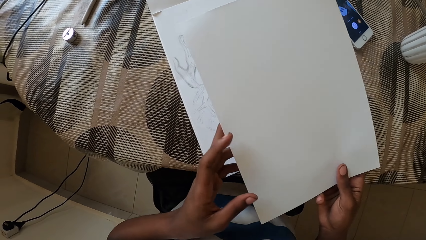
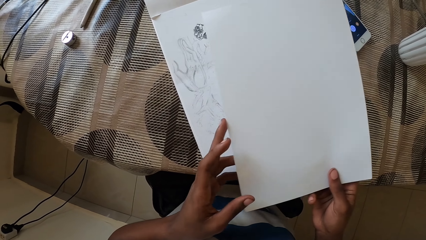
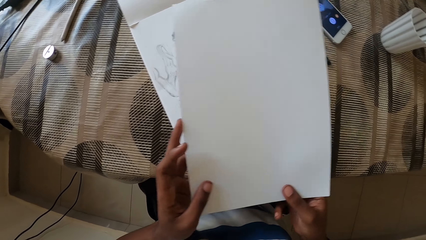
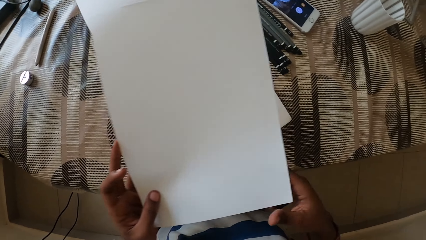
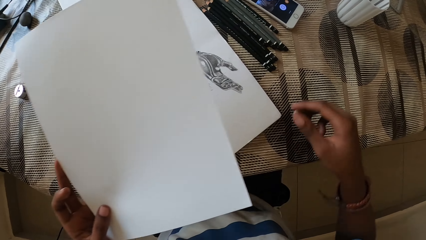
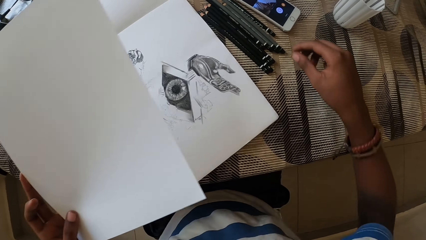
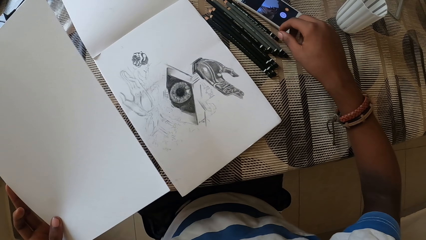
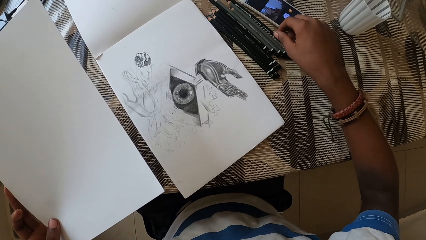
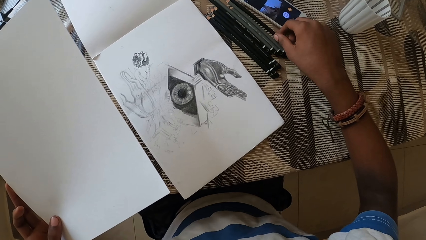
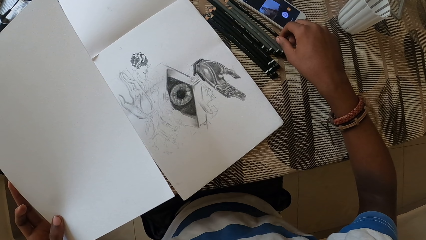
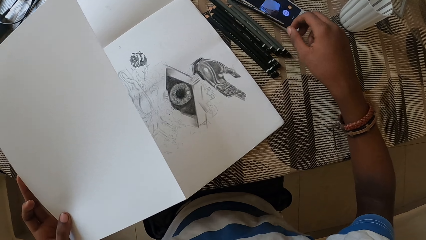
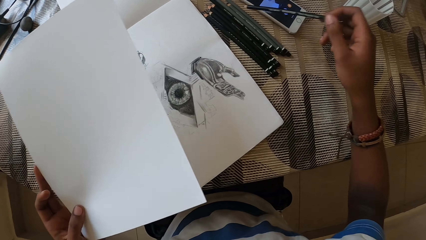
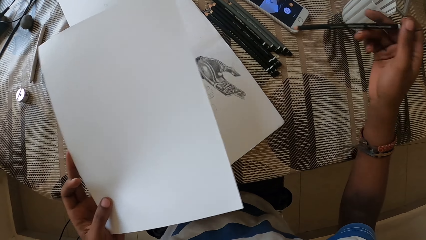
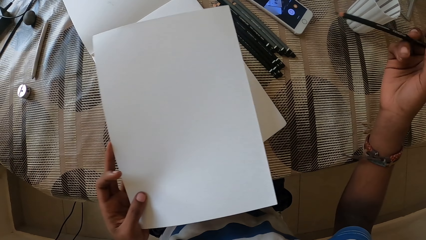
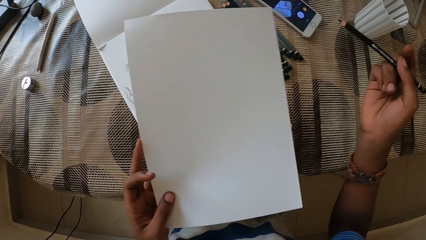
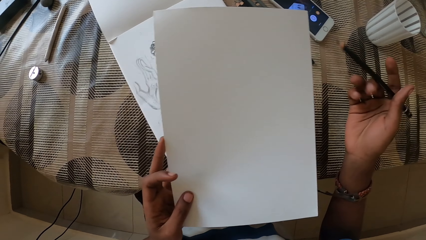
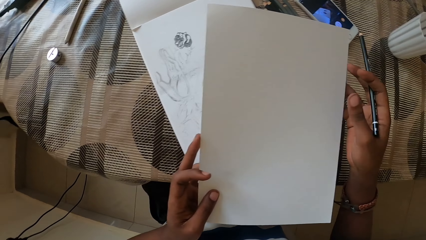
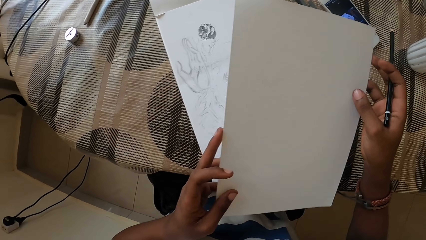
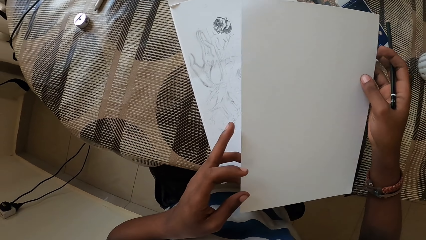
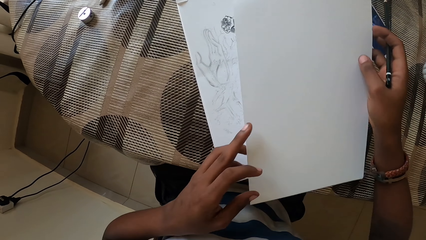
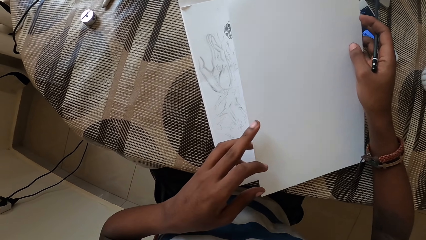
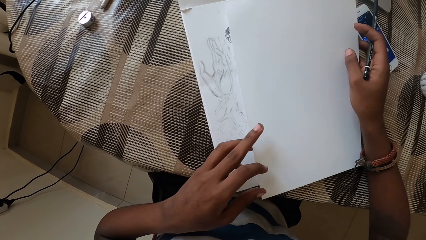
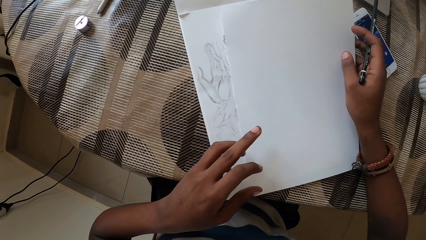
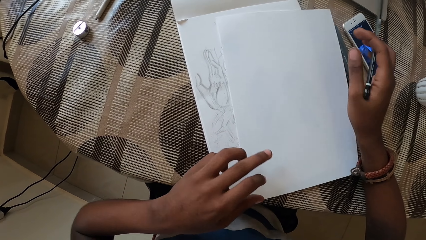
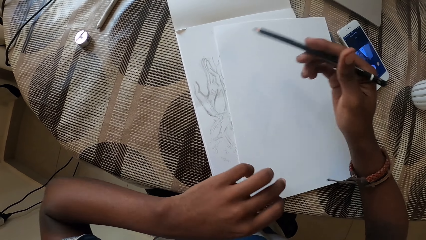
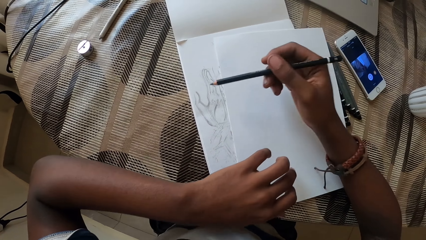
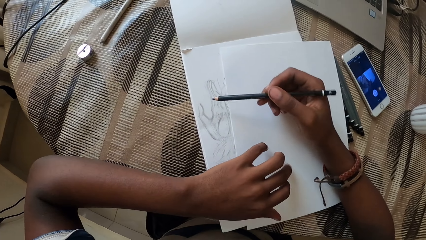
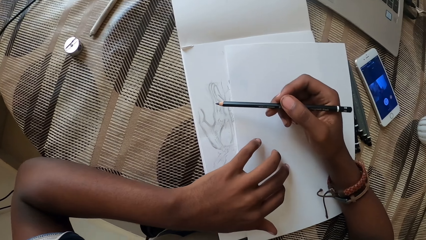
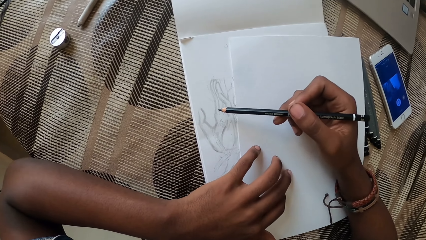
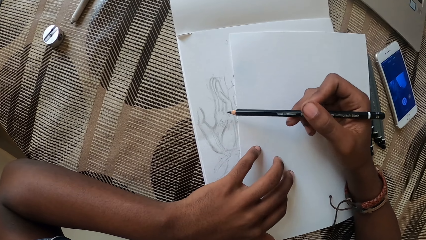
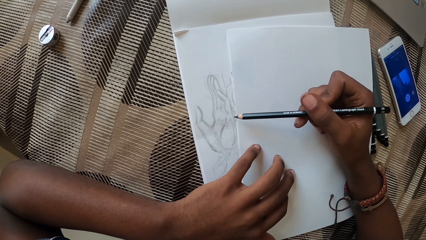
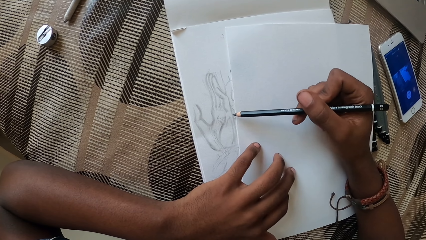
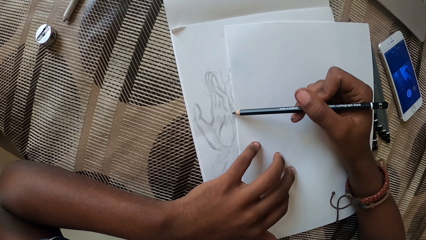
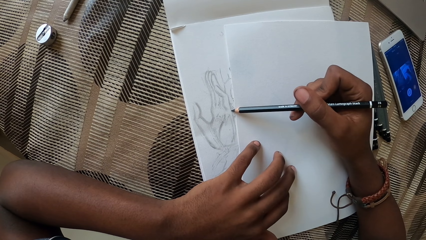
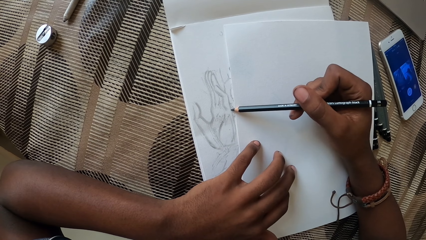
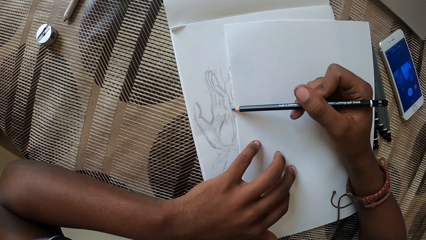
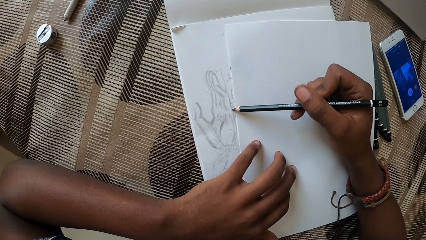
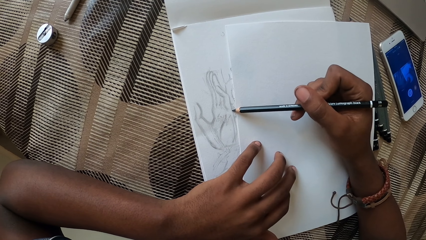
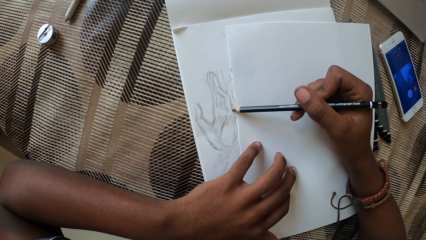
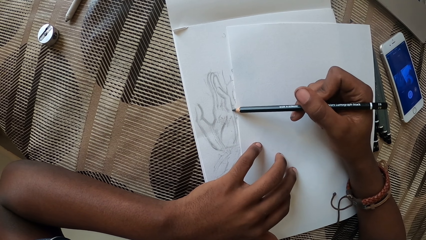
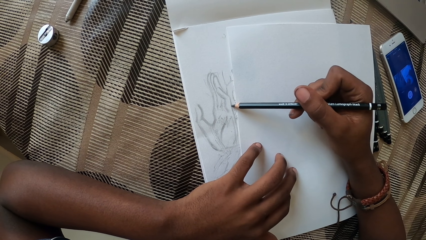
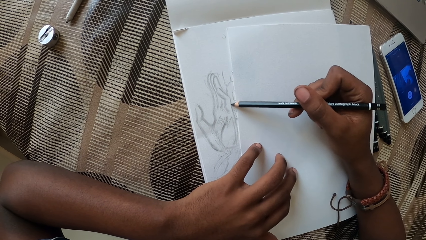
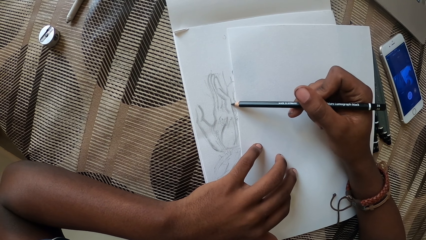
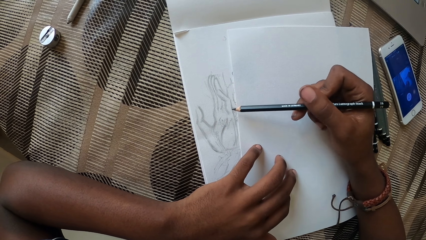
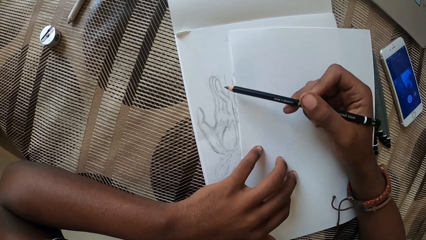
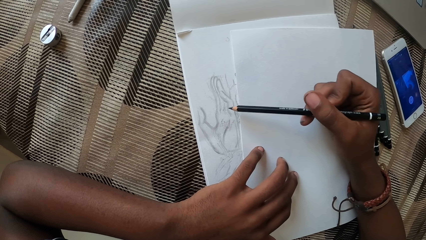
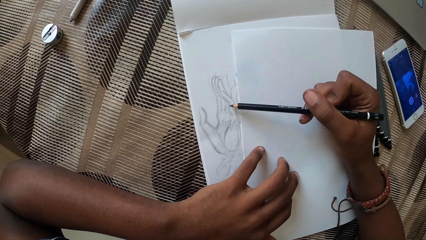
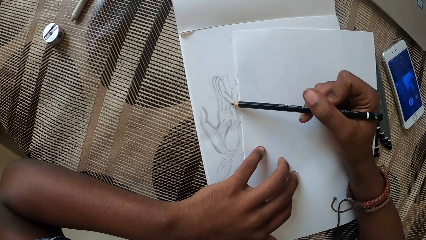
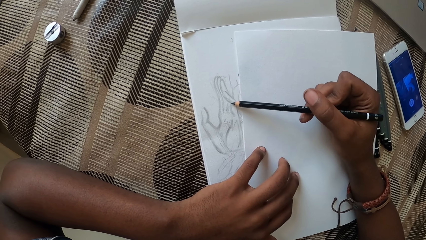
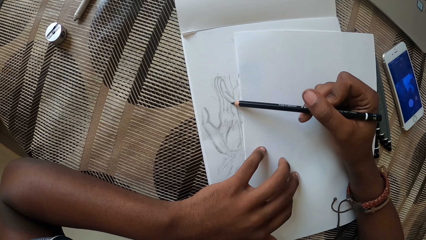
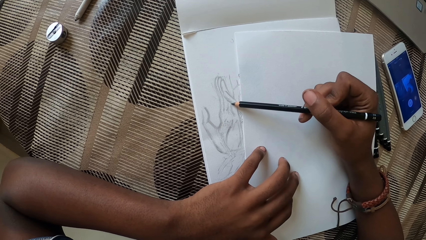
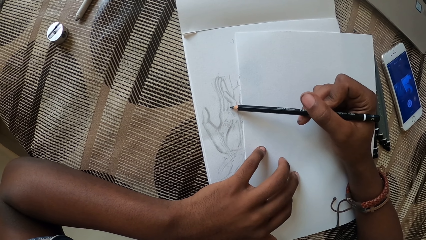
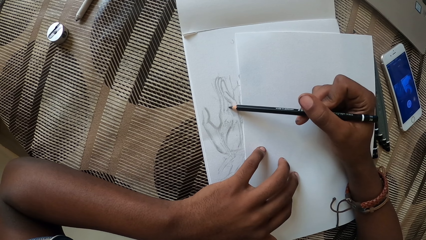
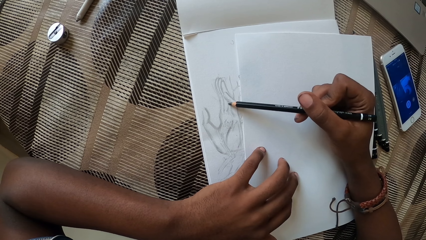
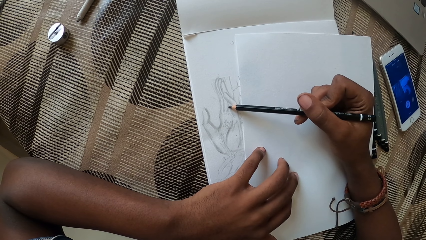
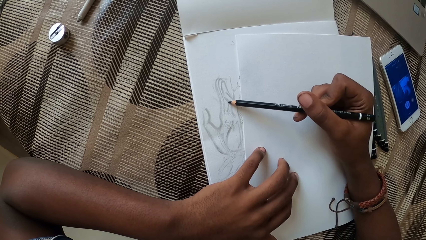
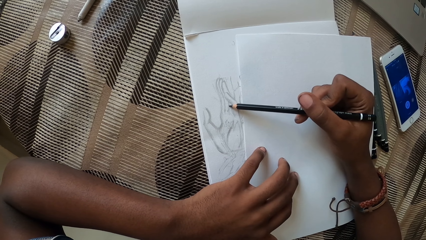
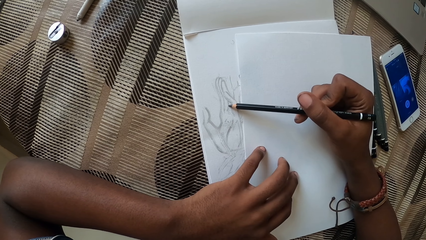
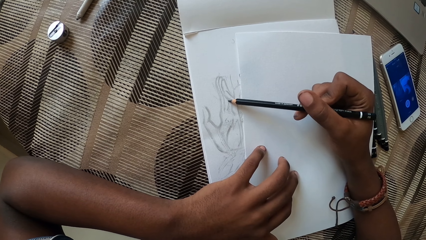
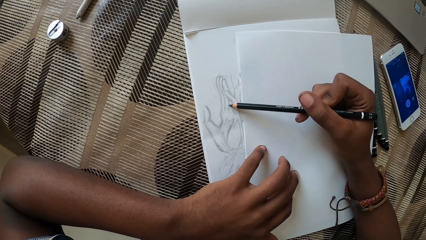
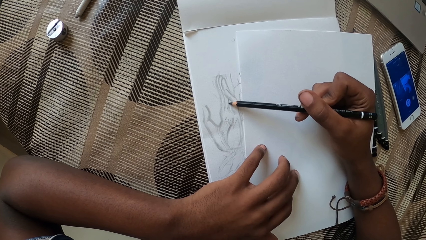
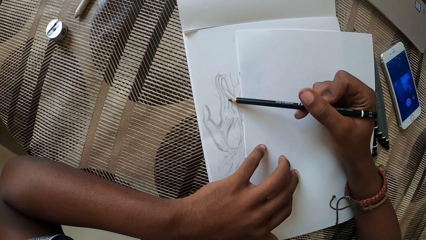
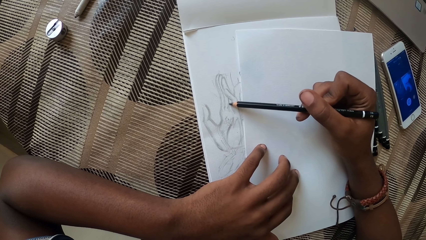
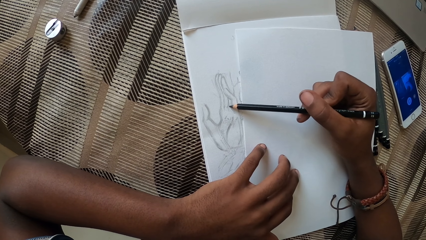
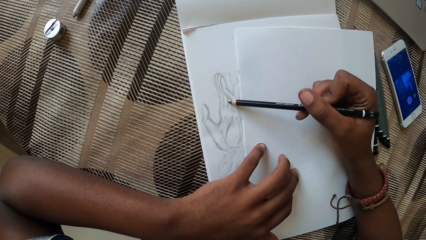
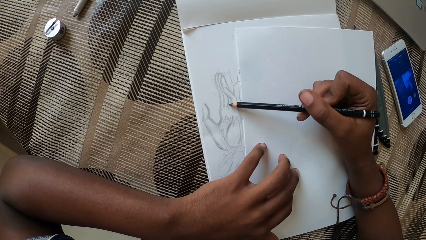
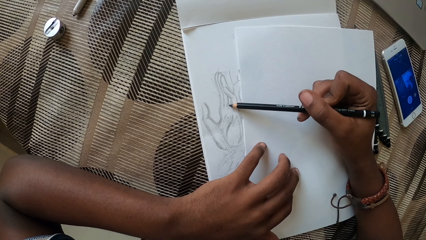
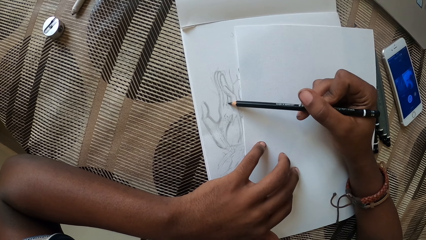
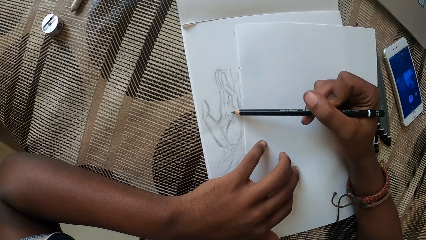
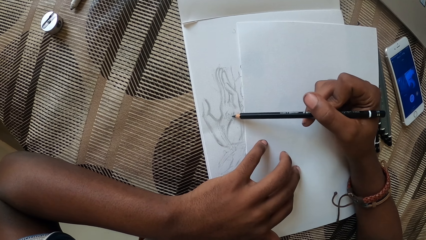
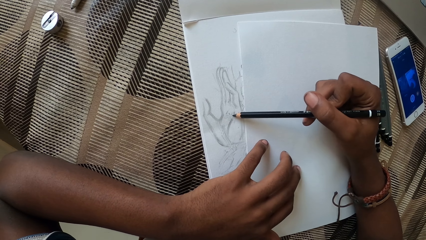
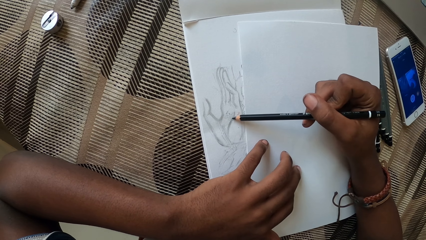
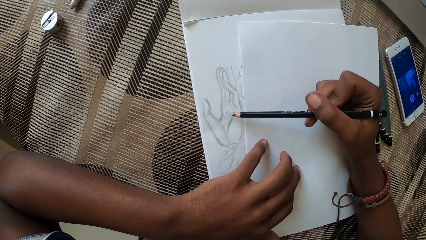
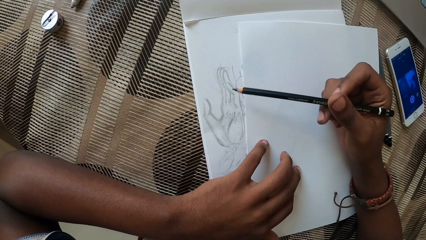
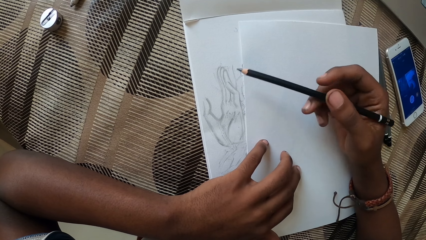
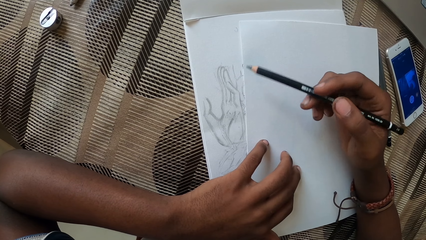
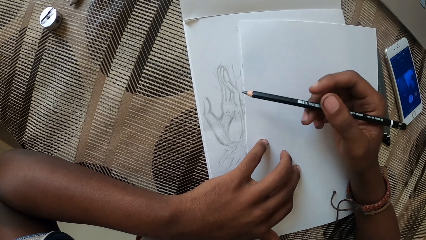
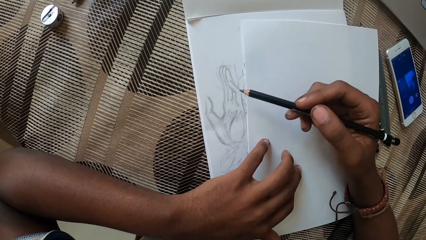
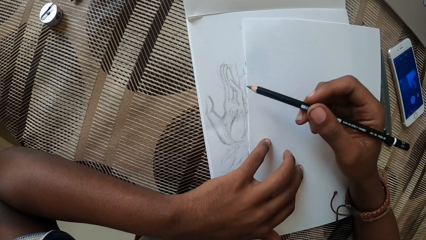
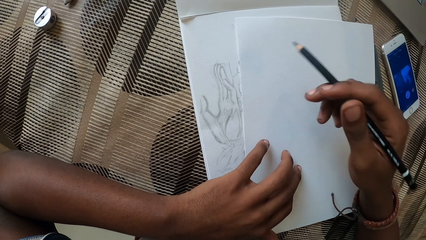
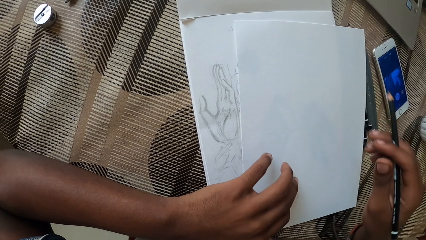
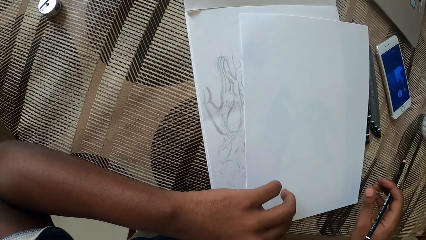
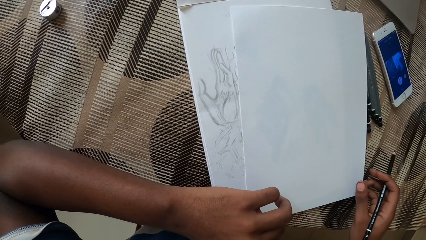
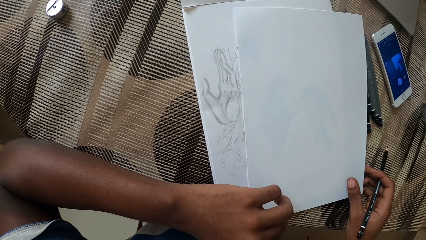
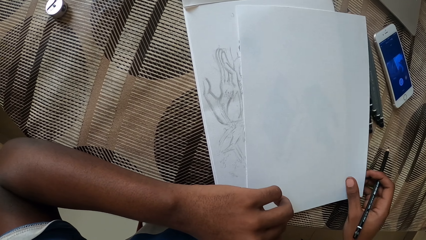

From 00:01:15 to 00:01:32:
The camera wearer picks up a pencil from the table. They put the paper on the book. They draw on the book.
